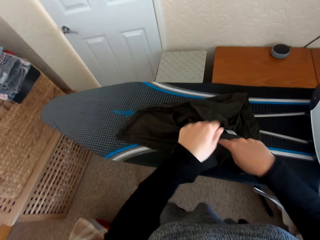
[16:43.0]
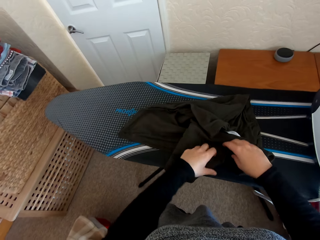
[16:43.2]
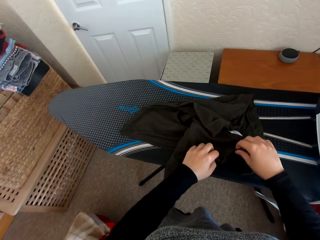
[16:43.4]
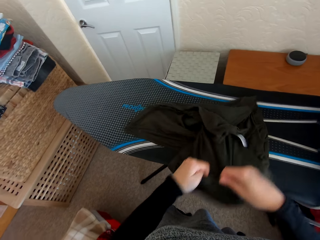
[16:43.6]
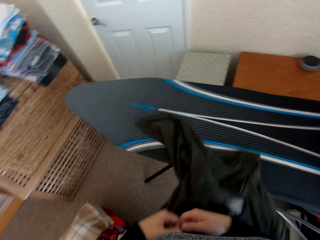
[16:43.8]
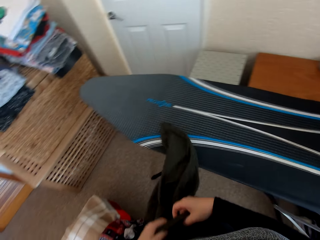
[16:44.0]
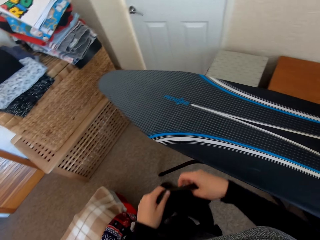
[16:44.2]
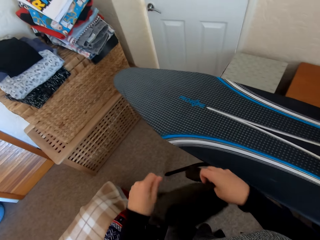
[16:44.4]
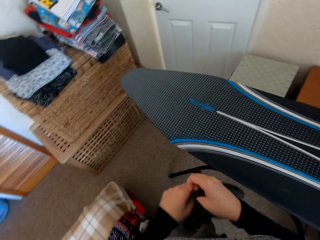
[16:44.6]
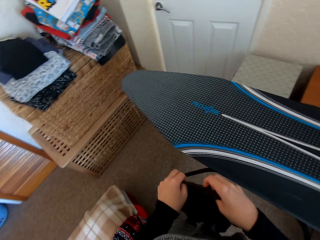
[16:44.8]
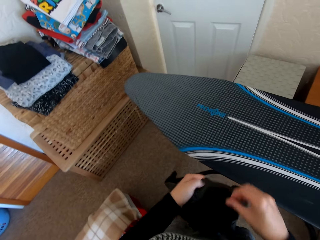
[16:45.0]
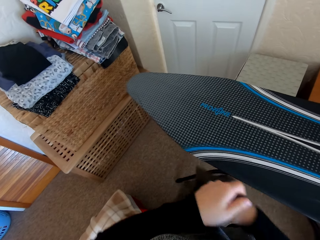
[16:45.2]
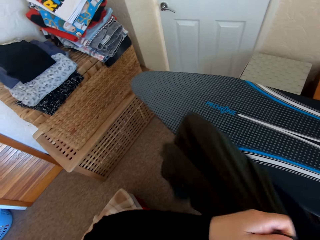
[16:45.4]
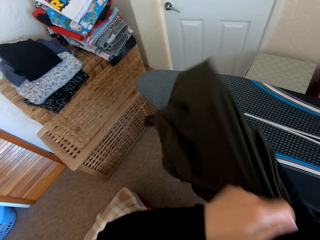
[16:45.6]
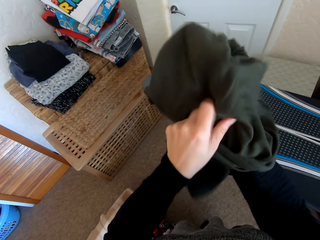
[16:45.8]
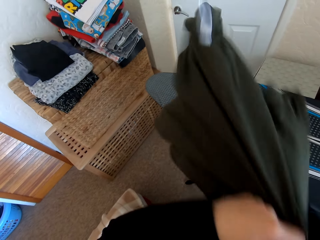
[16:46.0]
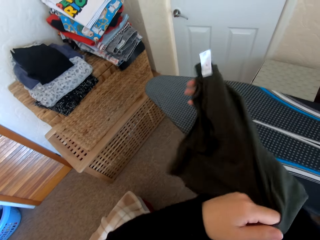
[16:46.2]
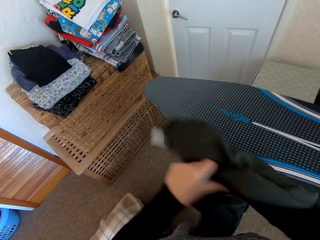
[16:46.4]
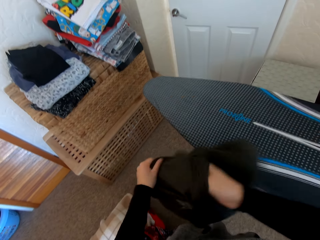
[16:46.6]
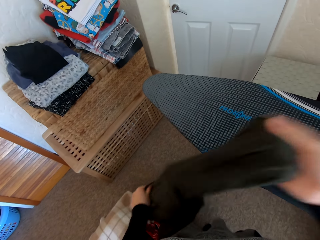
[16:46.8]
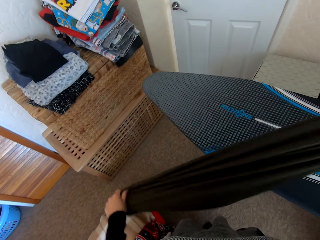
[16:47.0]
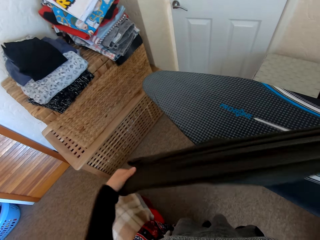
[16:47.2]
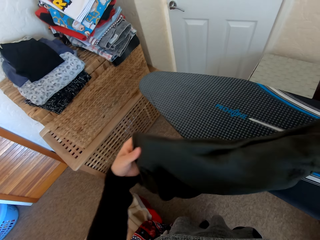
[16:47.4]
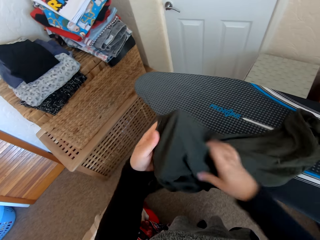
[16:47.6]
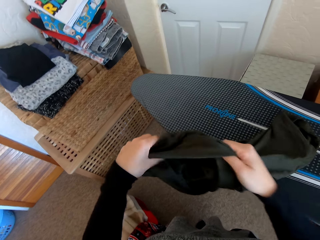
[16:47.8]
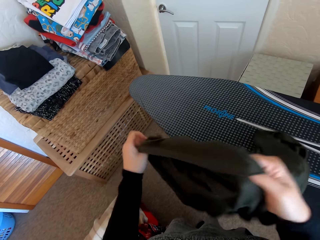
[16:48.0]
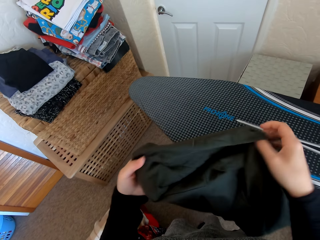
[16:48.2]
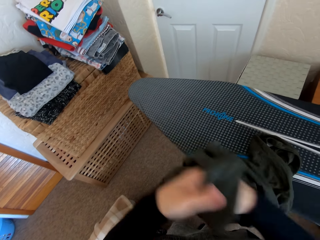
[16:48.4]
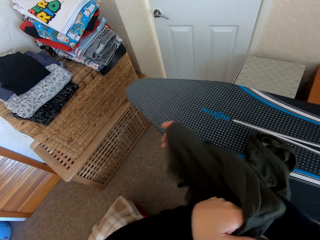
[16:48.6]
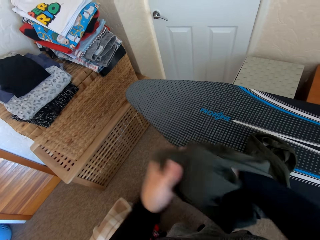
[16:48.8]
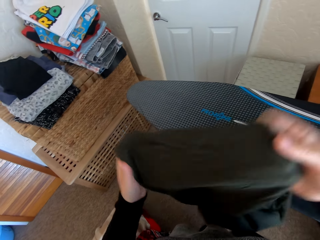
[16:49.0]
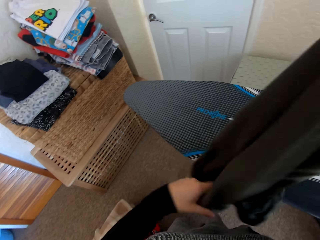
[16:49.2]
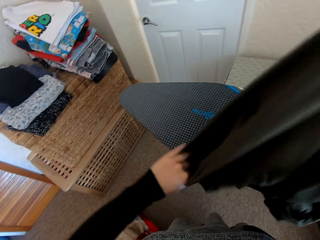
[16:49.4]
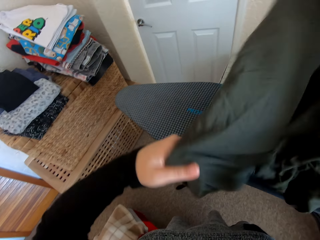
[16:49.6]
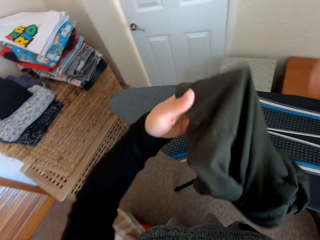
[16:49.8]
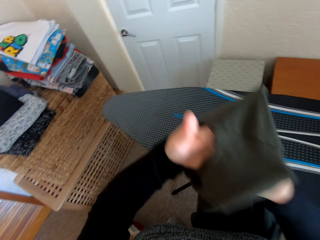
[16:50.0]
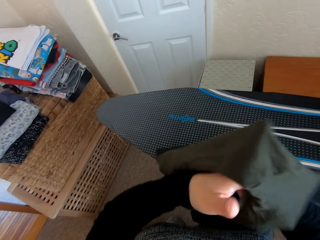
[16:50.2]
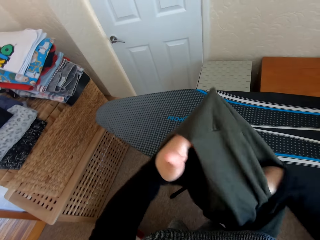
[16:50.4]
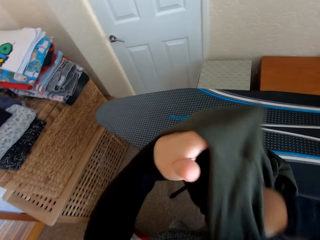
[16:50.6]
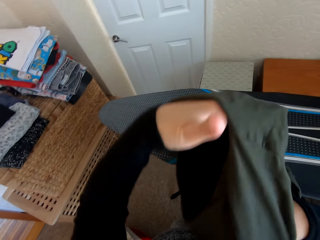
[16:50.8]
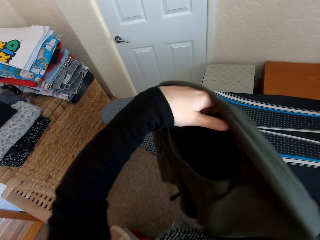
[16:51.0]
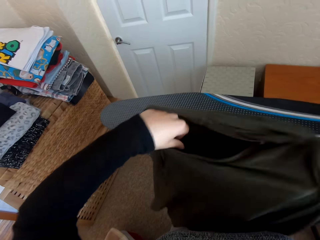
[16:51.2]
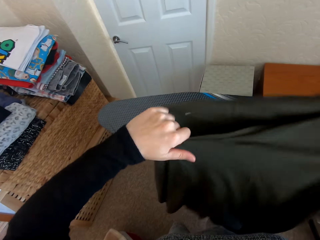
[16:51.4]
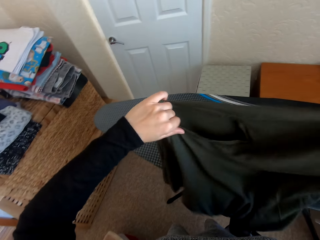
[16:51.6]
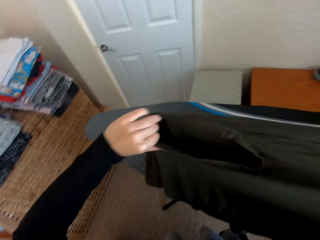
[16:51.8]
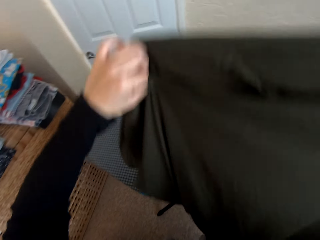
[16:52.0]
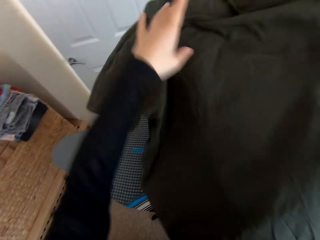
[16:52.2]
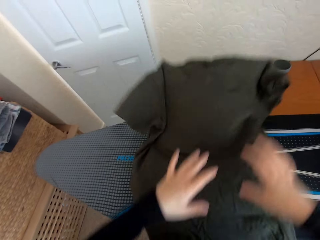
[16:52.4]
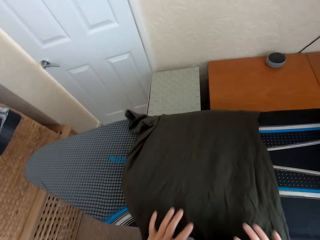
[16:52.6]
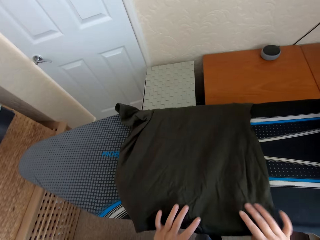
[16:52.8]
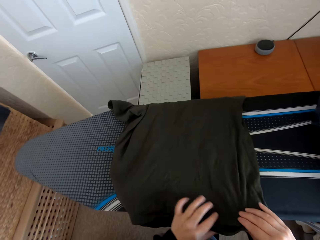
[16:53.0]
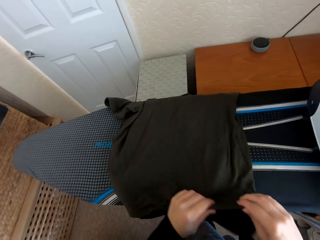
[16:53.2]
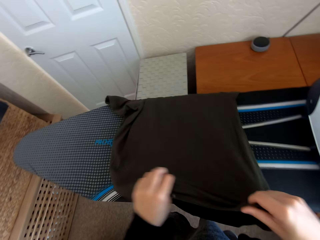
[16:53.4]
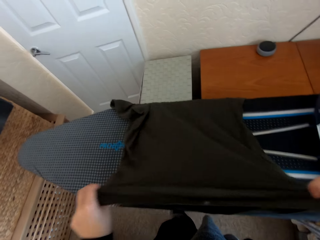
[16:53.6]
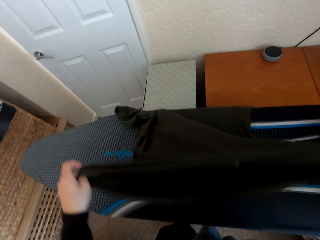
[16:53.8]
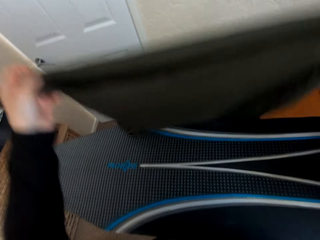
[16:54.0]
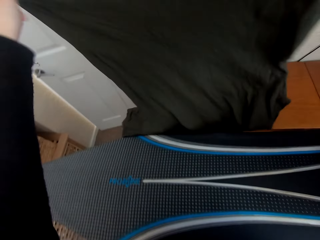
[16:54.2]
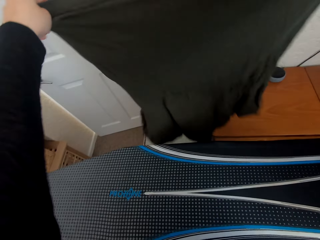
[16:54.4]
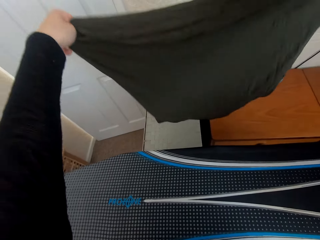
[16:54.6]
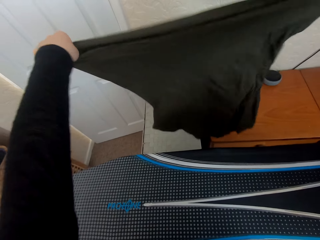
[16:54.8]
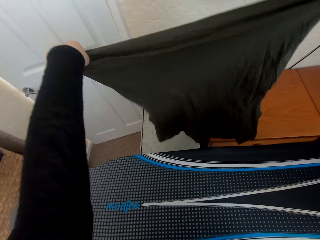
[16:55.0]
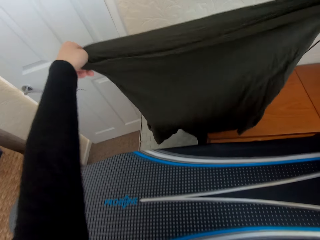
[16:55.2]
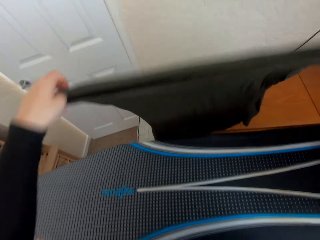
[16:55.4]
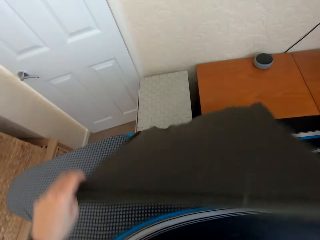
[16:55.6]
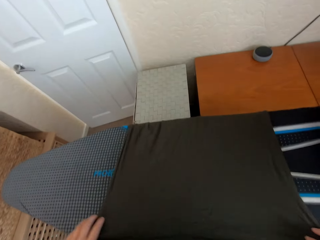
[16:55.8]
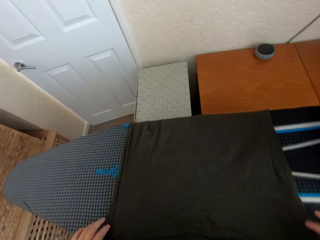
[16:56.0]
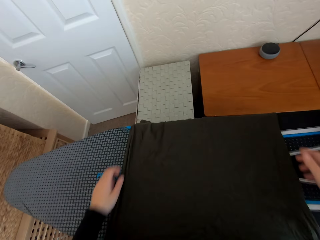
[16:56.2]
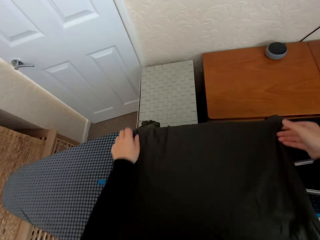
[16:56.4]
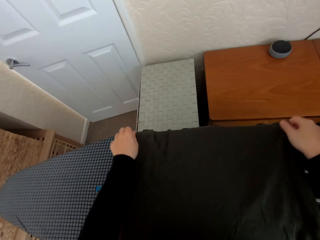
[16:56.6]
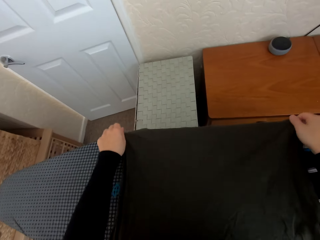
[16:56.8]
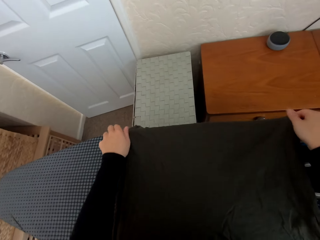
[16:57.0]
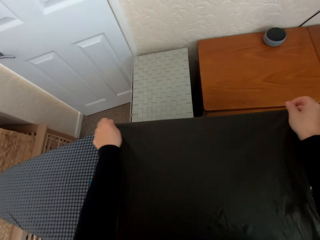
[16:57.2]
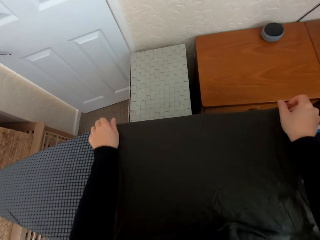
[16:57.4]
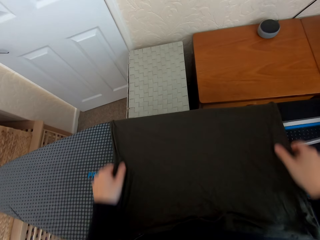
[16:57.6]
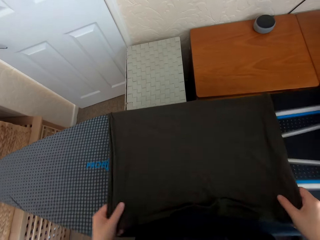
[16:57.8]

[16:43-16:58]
The camera wearer unfolds the cloth. They lift the cloth from the iron board. They place the t-shirt on the Brabantia iron board. They put the cloth on the iron board. They adjust the cloth.

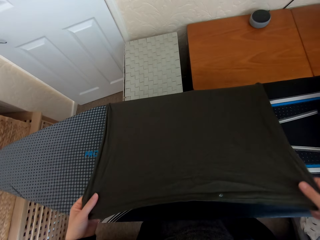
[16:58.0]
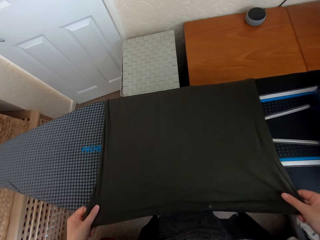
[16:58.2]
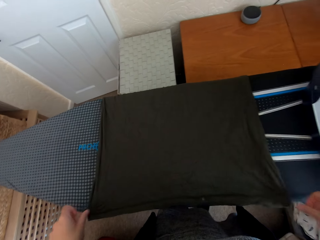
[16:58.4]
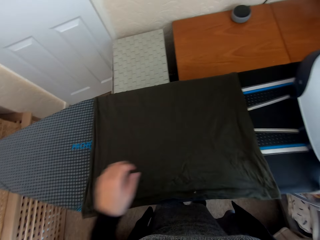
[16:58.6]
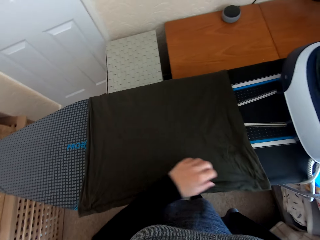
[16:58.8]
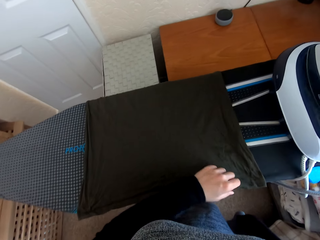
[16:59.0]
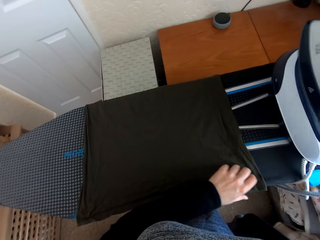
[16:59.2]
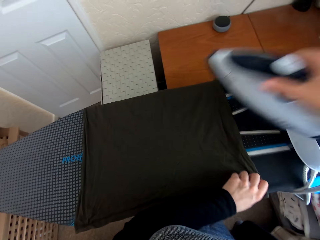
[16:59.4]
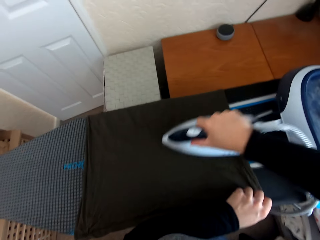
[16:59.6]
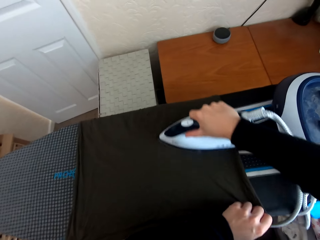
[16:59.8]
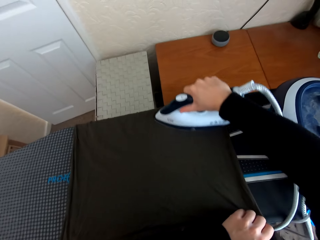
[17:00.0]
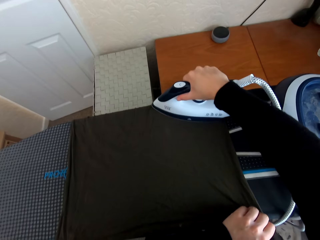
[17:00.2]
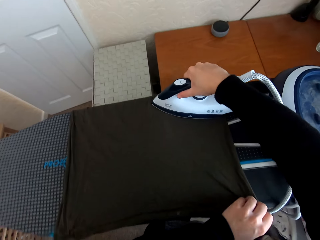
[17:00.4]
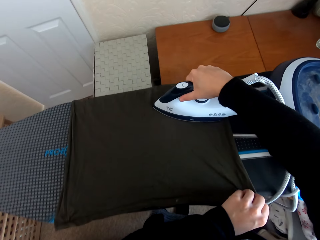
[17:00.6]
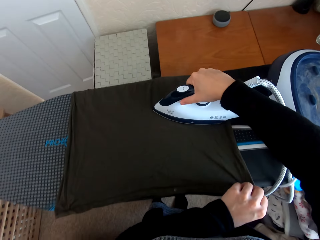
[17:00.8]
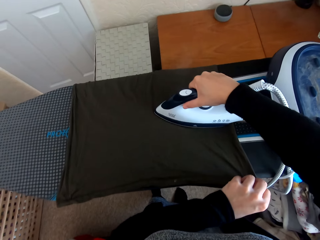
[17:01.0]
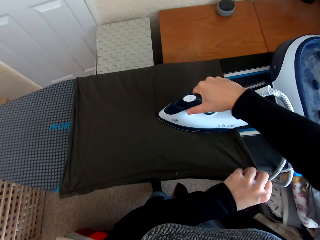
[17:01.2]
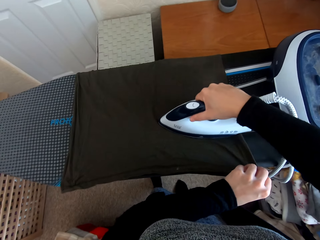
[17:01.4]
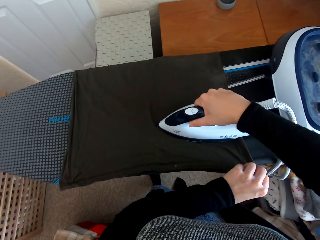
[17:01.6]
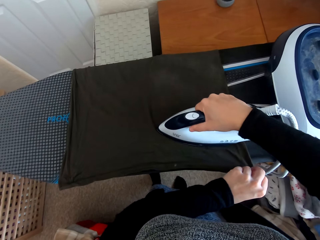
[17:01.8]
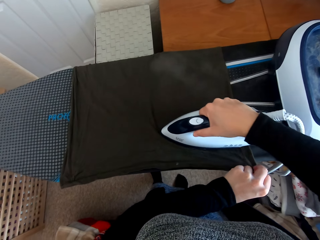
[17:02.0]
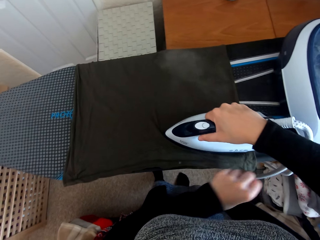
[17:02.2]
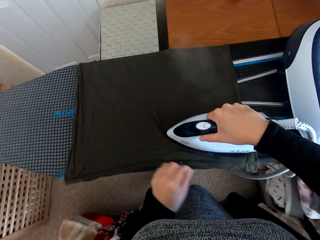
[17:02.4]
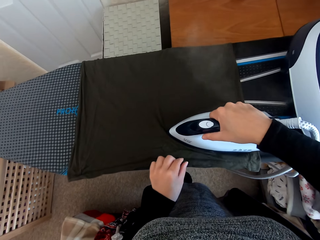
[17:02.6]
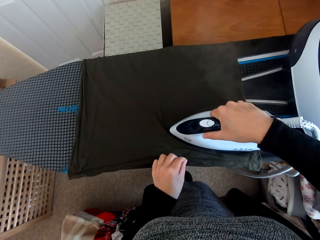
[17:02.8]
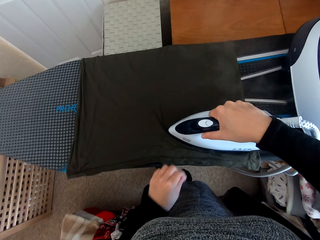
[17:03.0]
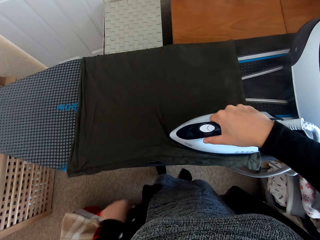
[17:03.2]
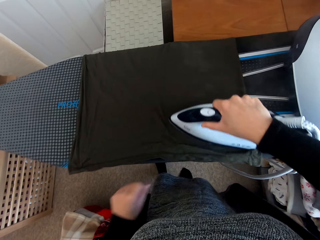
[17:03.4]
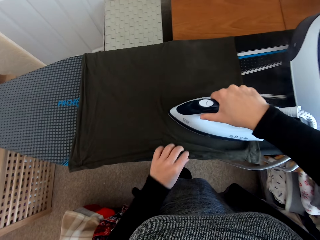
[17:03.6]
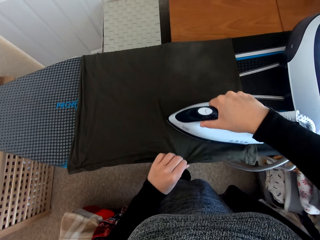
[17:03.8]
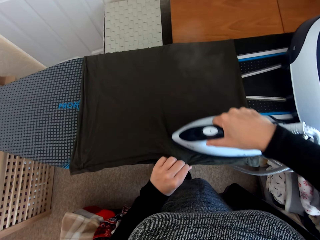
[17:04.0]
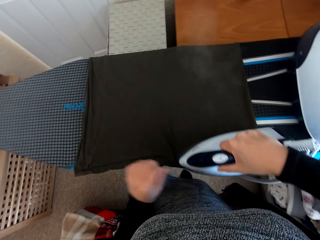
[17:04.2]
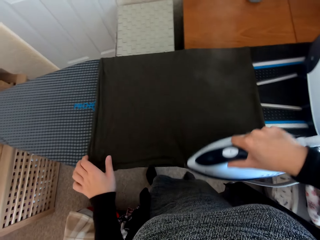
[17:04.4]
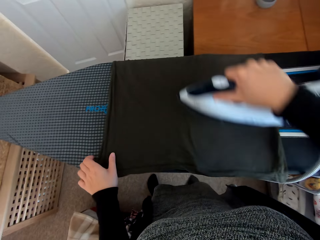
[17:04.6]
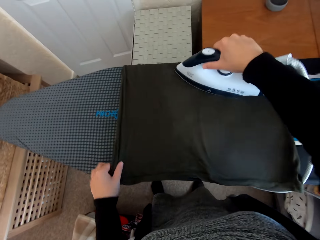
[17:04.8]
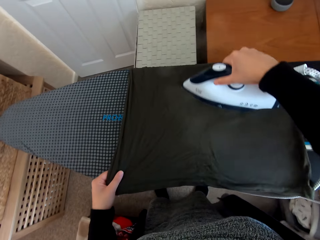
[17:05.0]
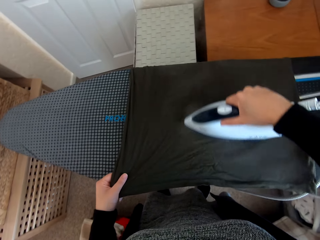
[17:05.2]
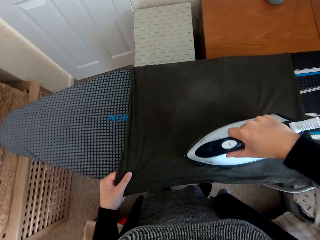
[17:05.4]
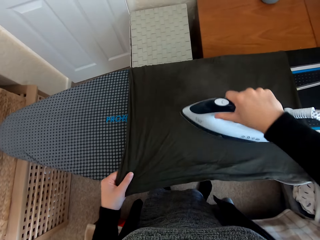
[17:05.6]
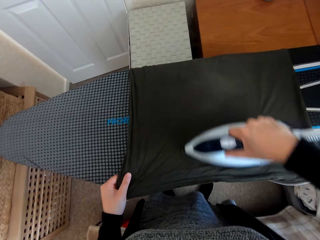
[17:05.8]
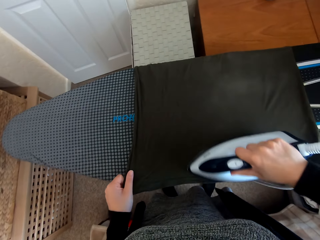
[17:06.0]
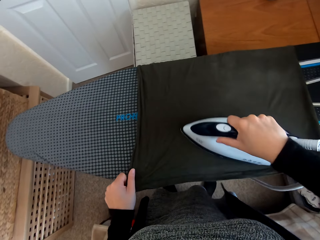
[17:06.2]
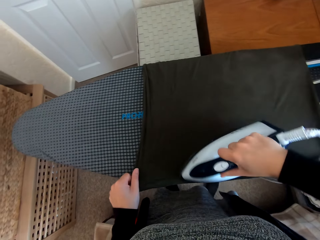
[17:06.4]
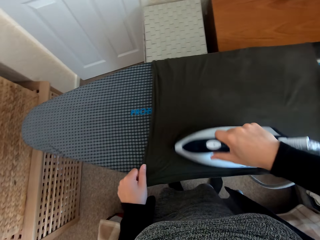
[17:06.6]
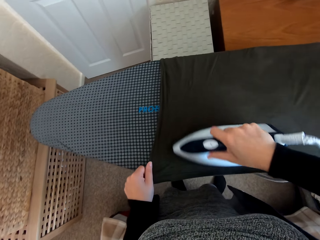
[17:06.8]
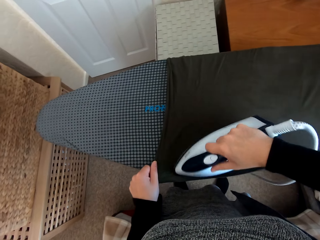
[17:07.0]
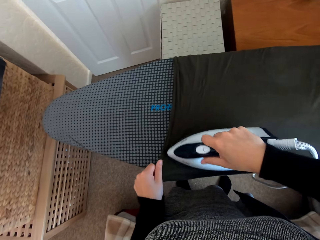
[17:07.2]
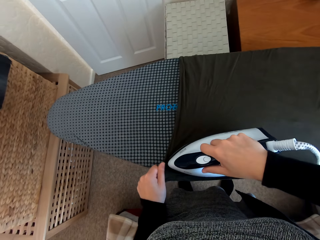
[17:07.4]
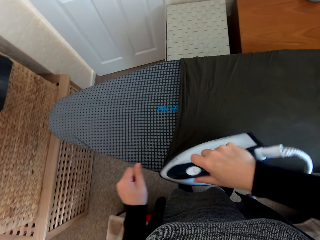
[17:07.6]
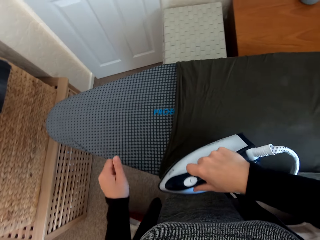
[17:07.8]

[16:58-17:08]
The camera wearer picks the iron box from the Brabantia iron board hanger. They iron the t-shirt on the Brabantia iron board with the iron box.
